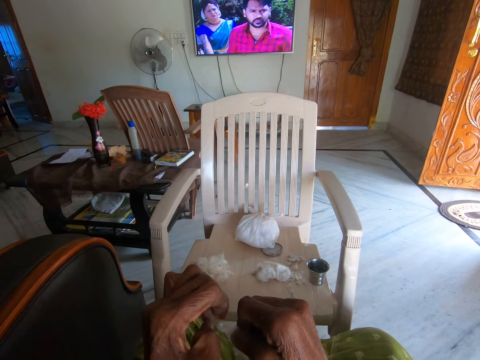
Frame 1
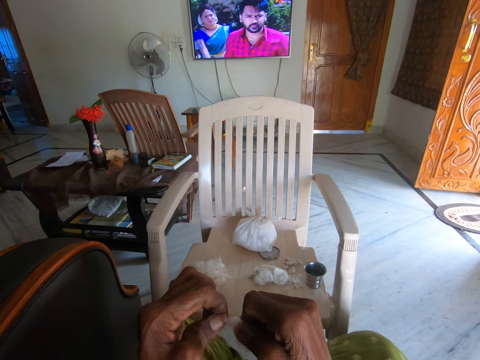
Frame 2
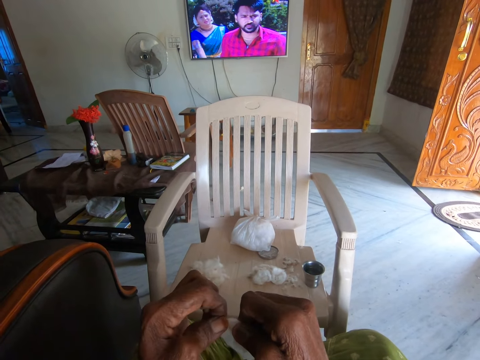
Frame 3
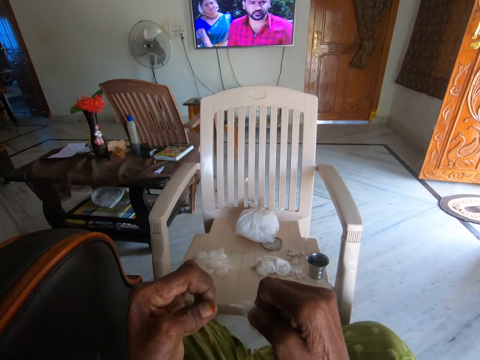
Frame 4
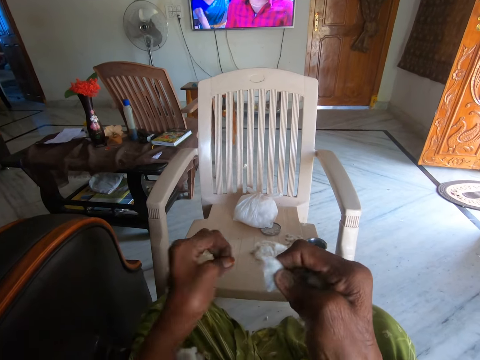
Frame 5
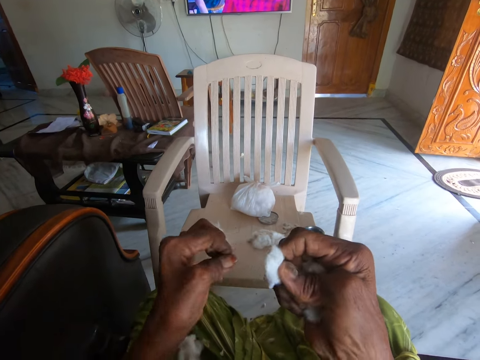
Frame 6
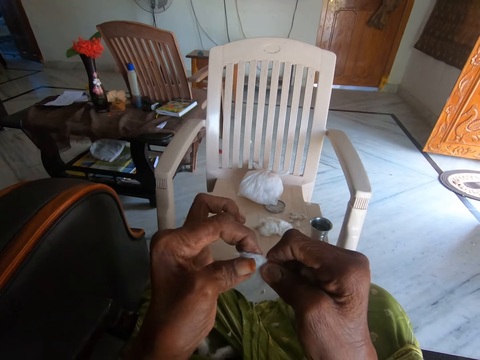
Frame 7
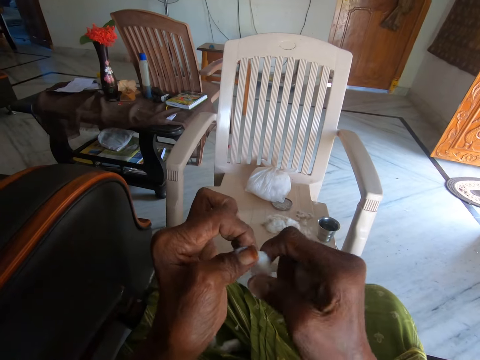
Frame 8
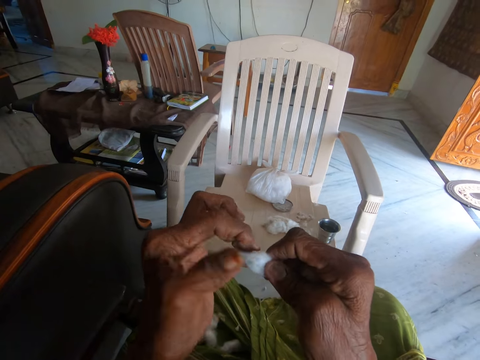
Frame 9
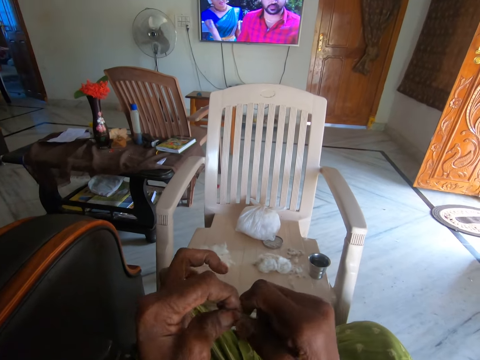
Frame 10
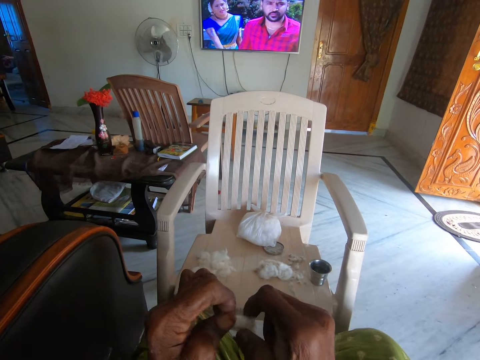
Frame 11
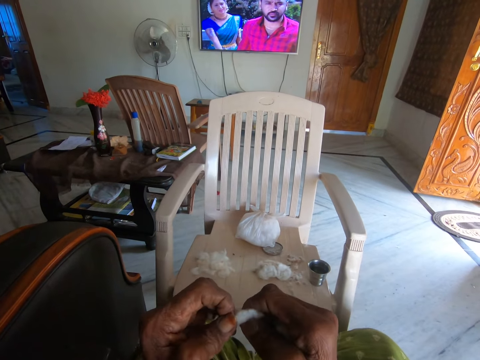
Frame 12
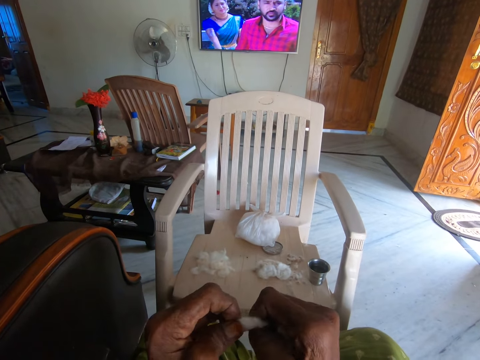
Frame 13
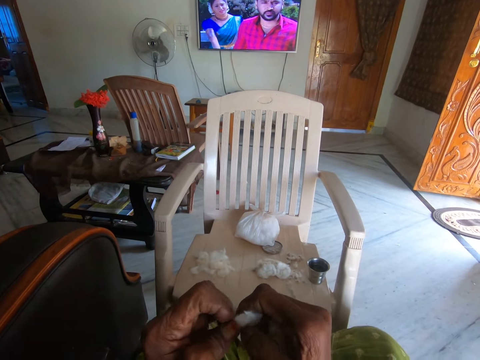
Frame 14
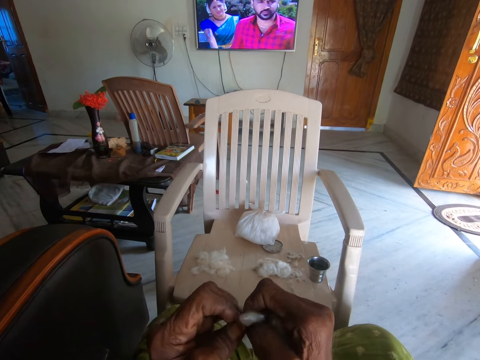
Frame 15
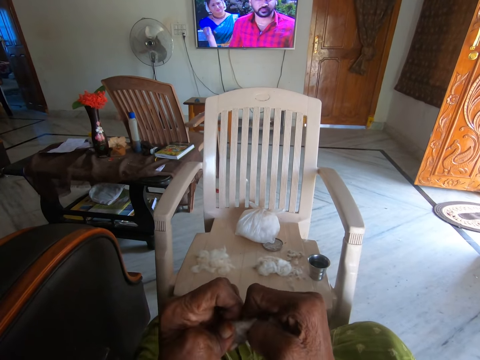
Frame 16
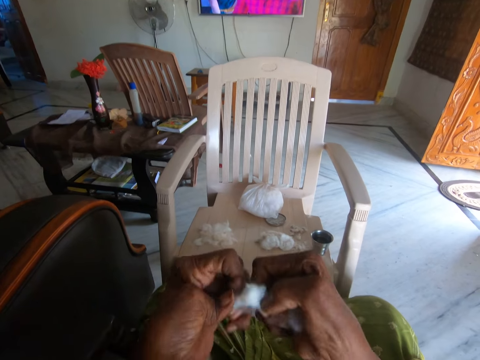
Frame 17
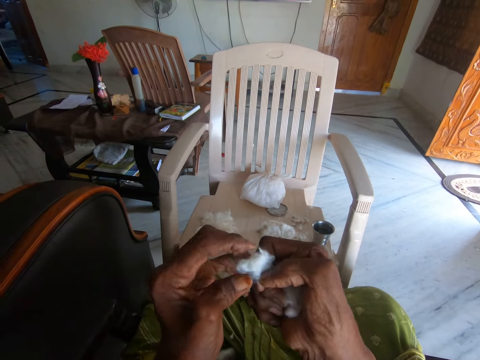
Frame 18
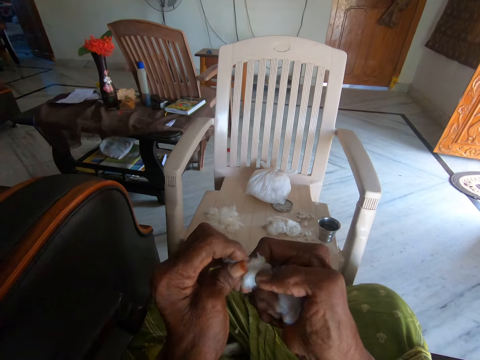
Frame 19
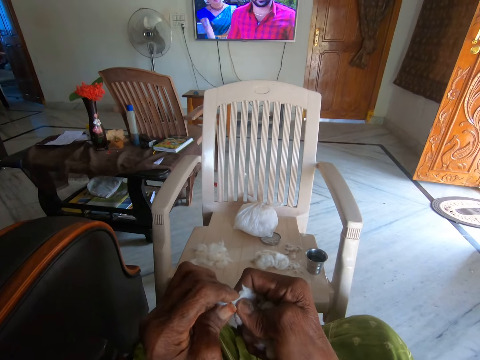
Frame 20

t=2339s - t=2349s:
The camera wearer throws dirt on the chair with her left hand. She throws the pieces of cotton wool on the floor. She continues separating the cotton wool from the dirt with both hands. She holds the cotton wool.

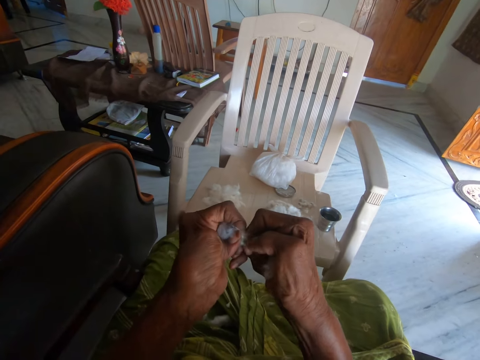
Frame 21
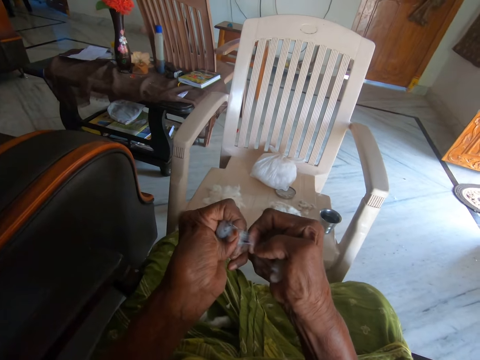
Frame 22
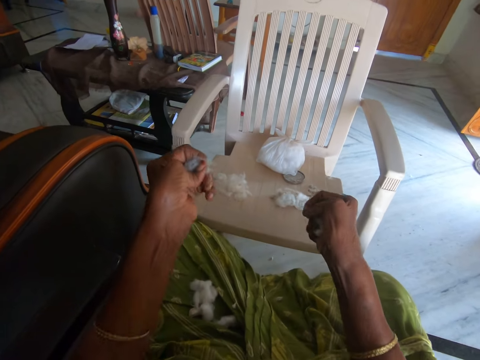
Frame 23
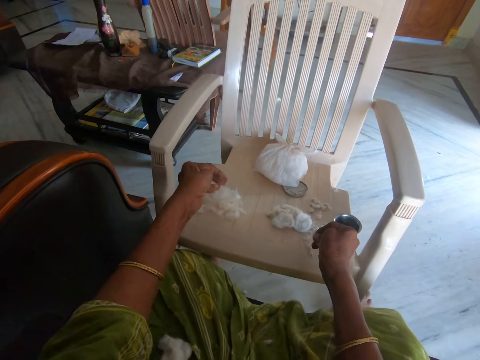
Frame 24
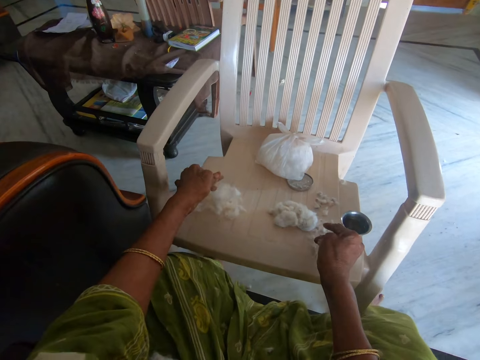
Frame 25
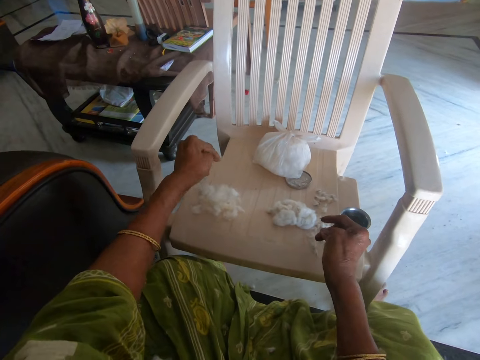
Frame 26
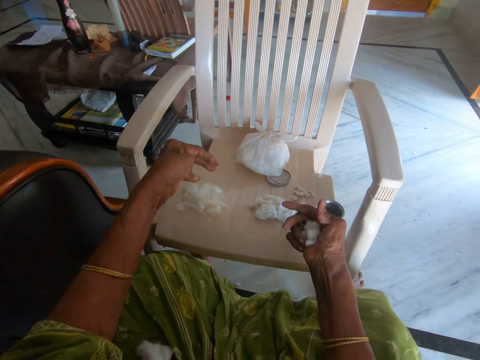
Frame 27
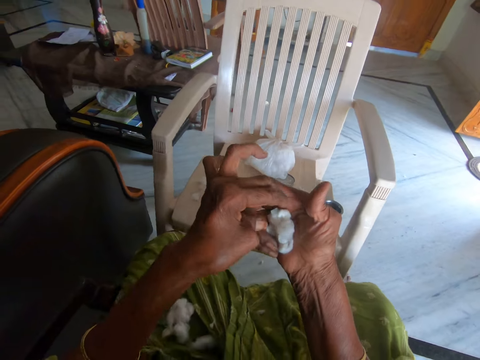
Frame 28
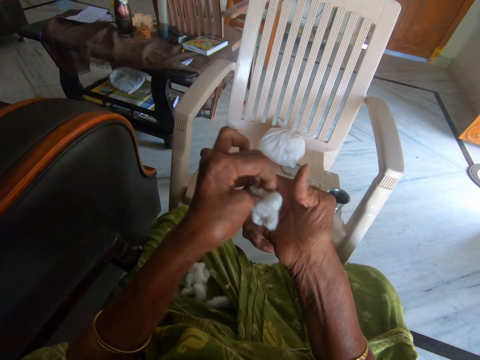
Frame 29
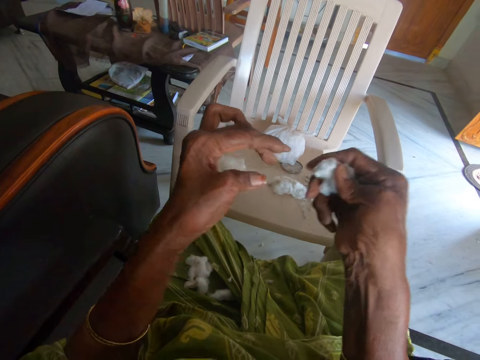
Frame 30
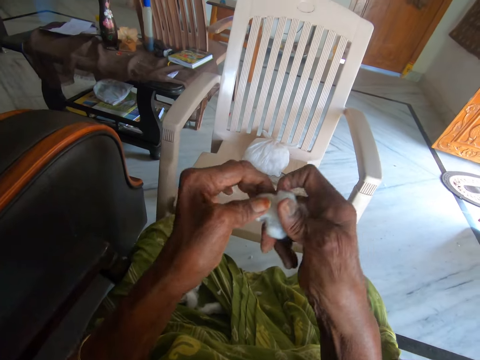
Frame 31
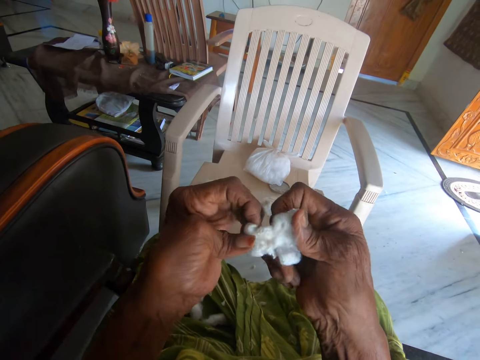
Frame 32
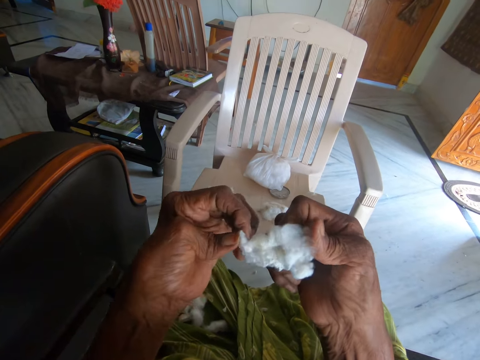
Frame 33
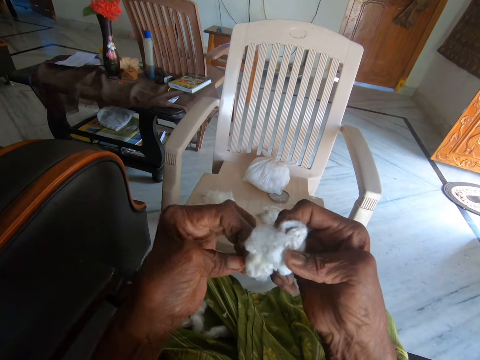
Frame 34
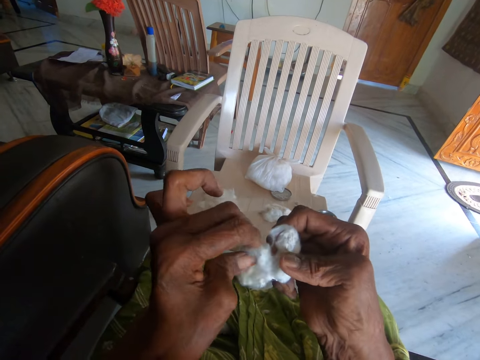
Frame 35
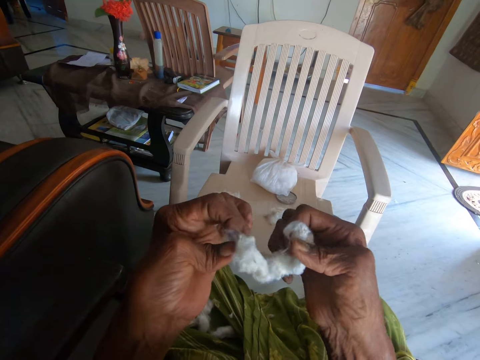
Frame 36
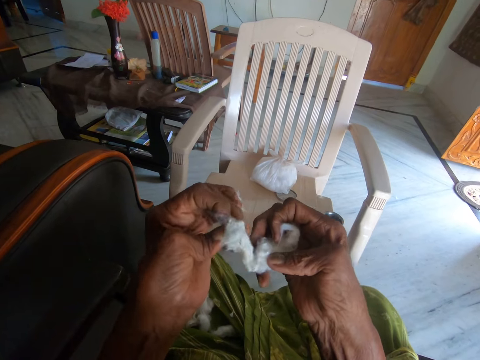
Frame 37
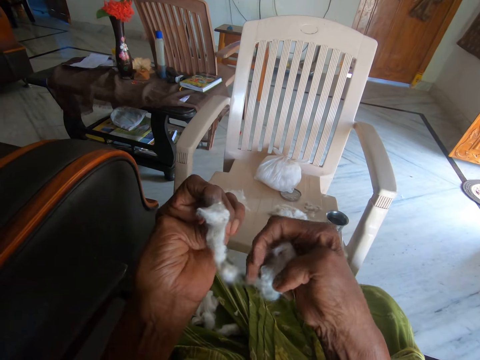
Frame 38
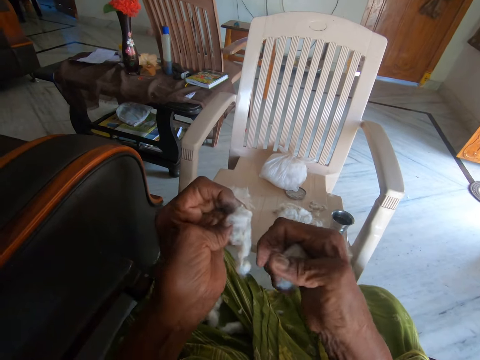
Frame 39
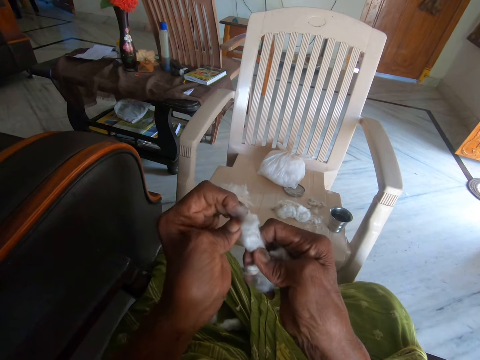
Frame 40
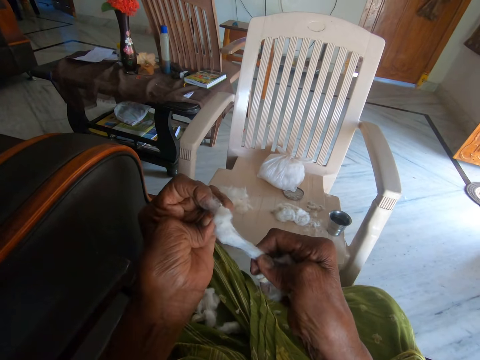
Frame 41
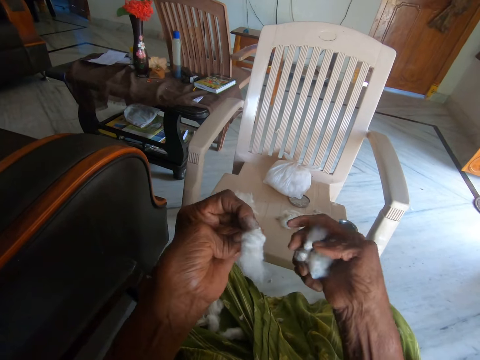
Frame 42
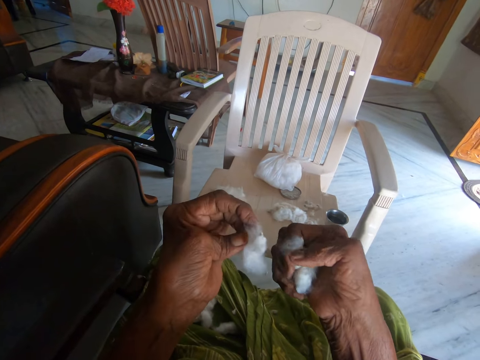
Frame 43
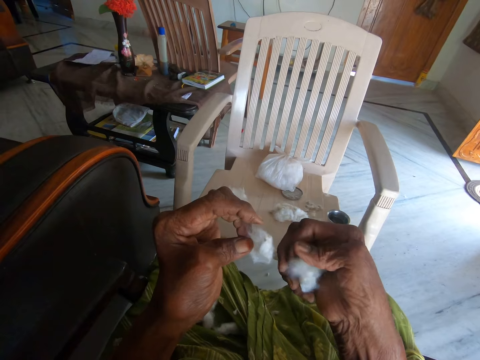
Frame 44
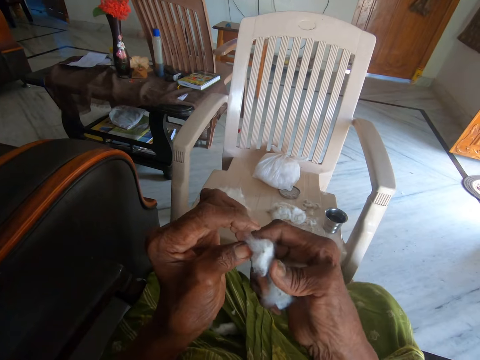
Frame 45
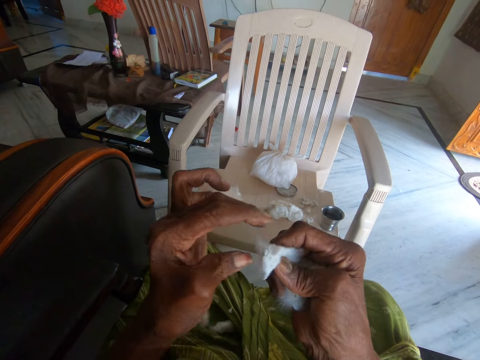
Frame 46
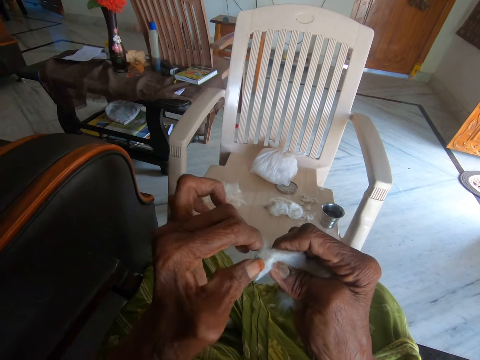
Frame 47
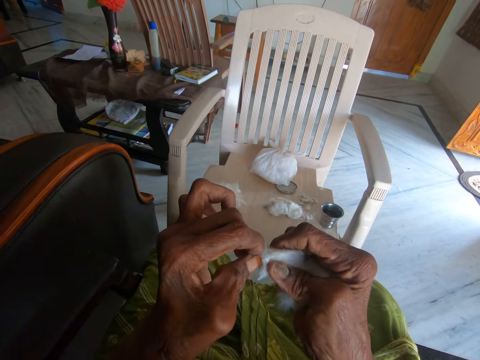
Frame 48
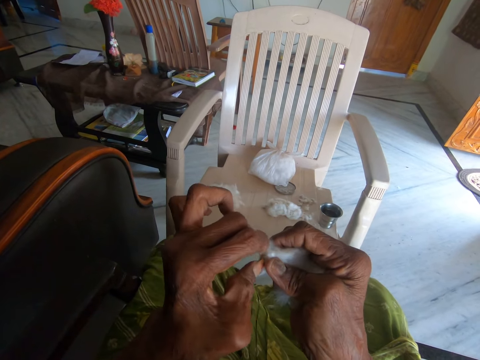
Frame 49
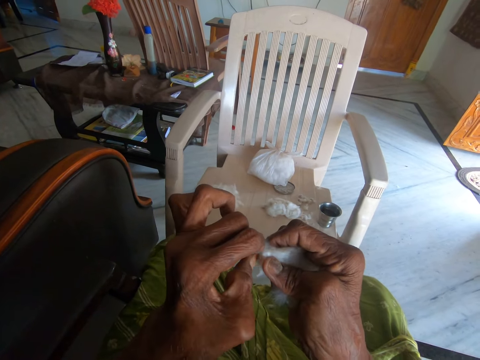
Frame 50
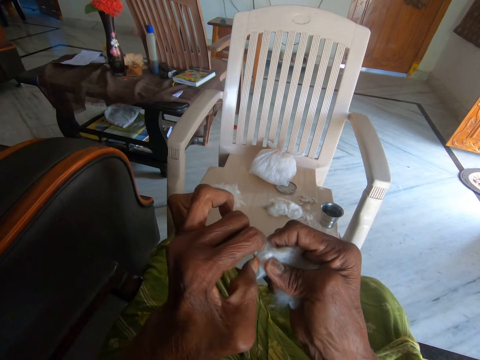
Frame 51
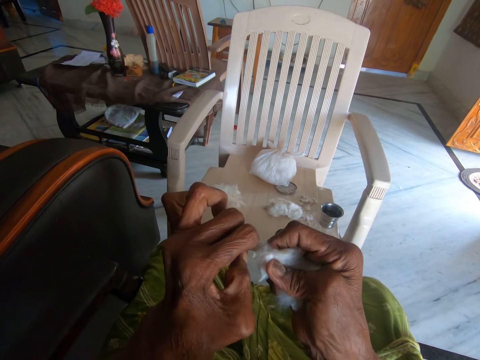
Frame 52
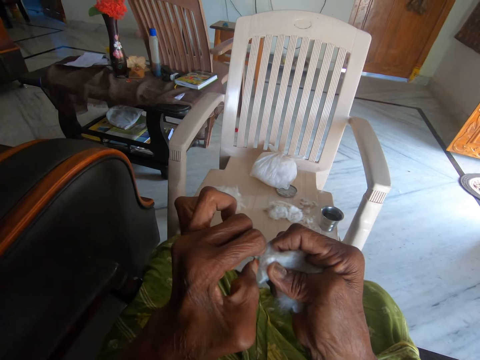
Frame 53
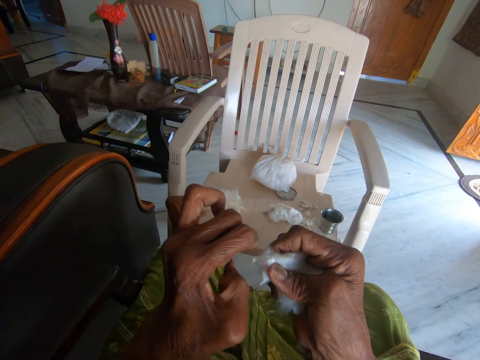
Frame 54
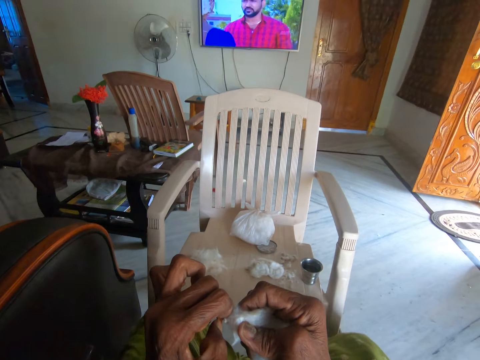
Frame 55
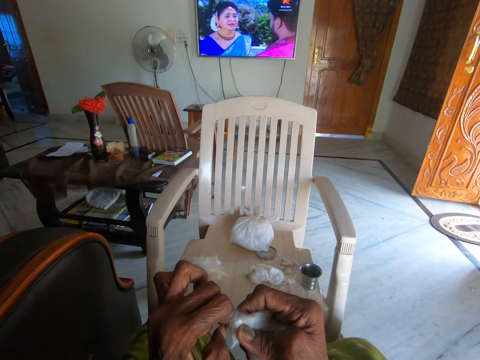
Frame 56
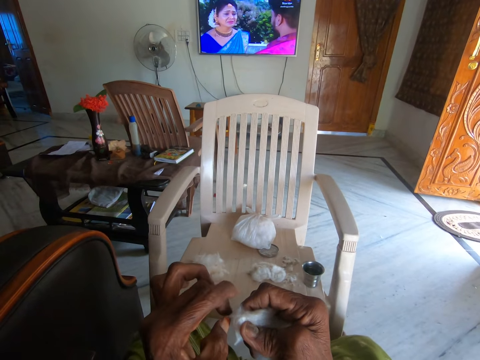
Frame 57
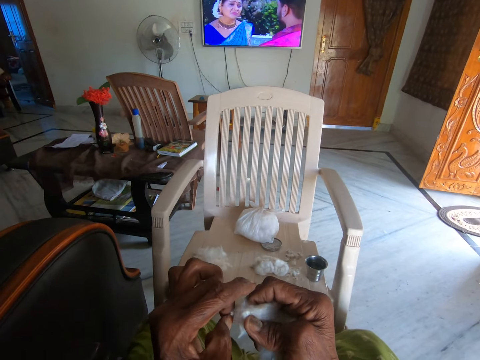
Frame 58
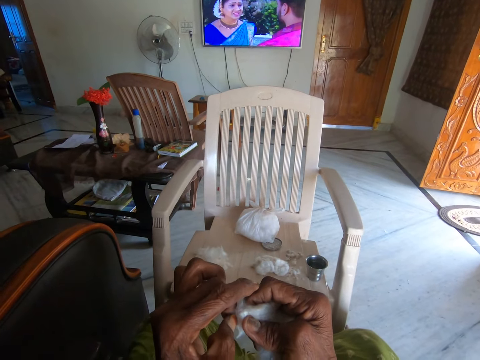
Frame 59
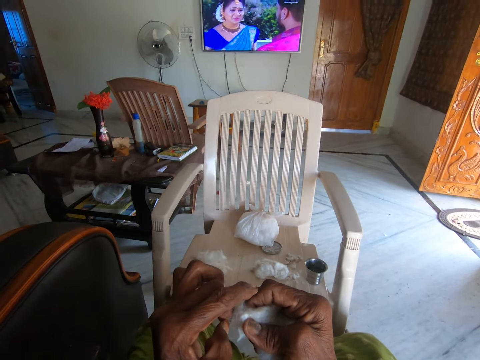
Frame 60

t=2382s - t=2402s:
The camera wearer drops cotton wool and dirt on the plastic chair with both hands. She holds the cotton wool from her right hand briefly. She picks the cotton wool from her right hand. She separates the cotton wool. She separates the cotton wool from the dirt with both hands.
